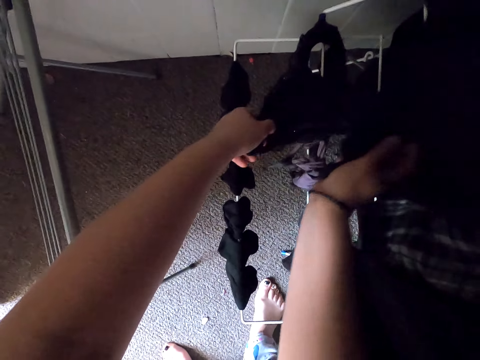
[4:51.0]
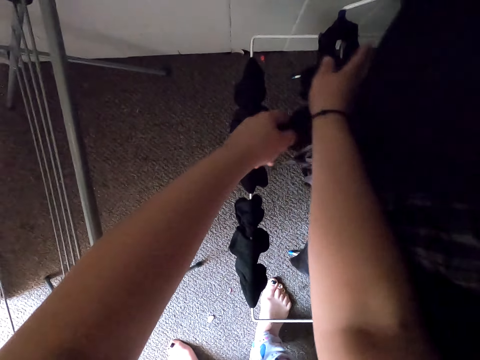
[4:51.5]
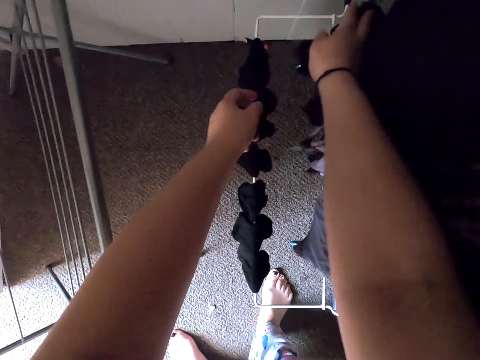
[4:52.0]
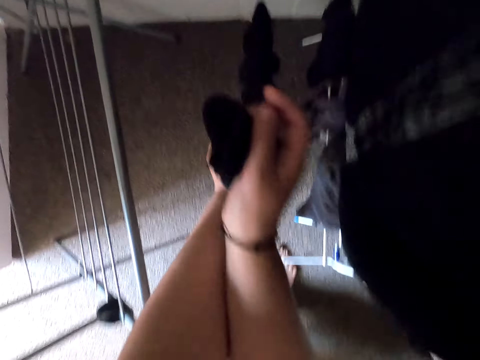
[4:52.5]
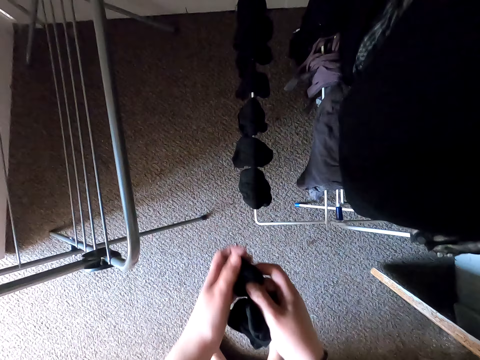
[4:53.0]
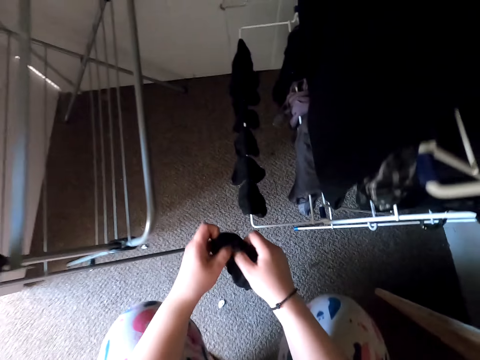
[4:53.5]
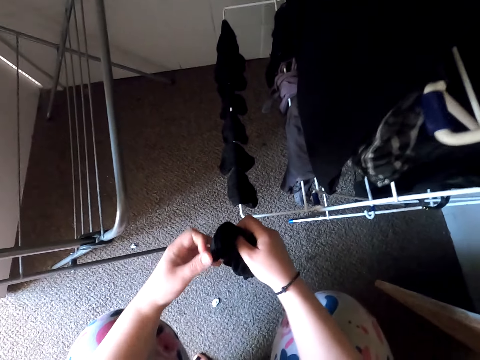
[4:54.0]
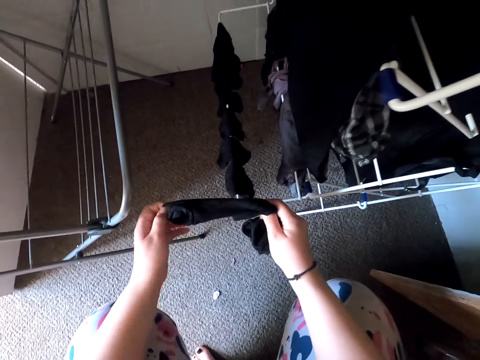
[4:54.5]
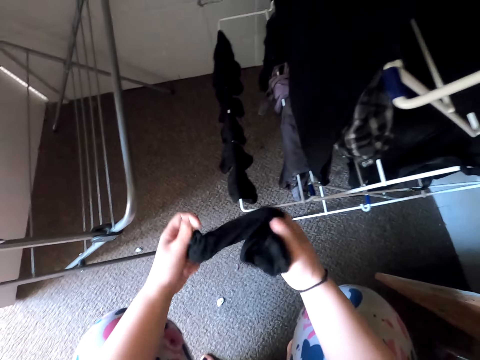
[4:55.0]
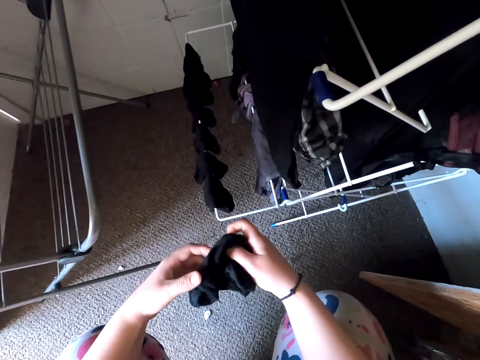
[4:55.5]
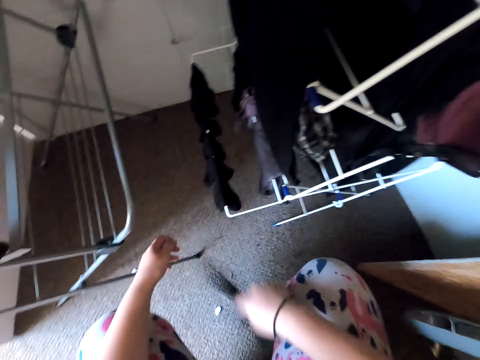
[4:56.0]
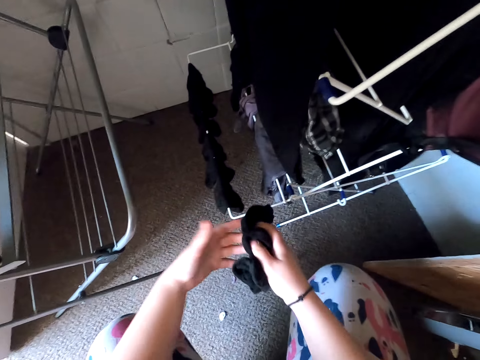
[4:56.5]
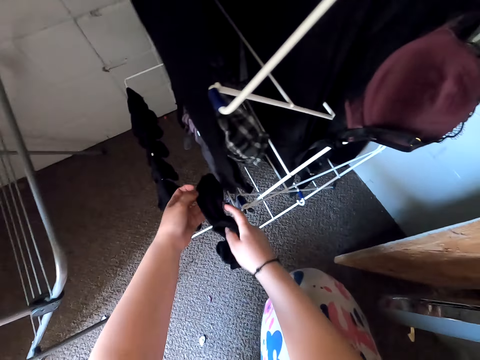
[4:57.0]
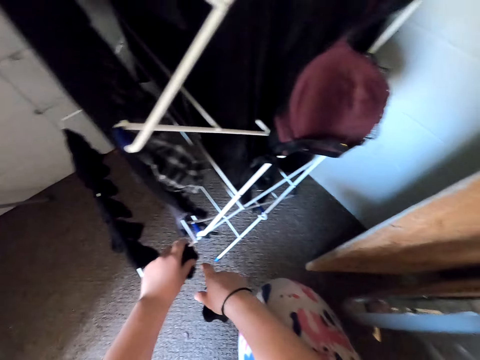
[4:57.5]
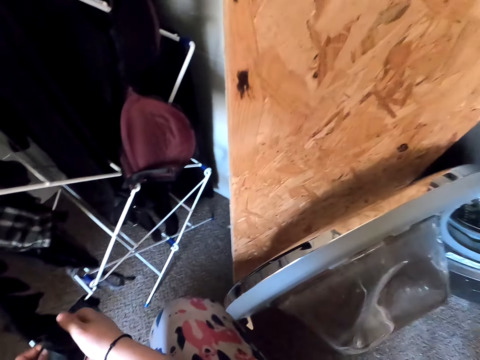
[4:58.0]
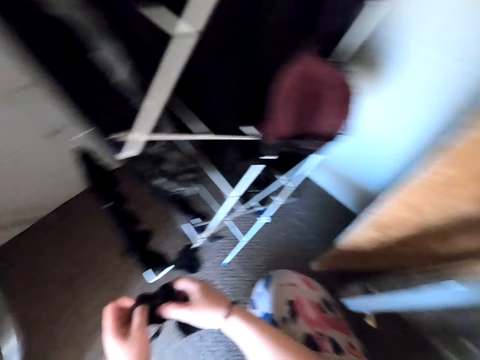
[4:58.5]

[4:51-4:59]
The camera wearer bends down.

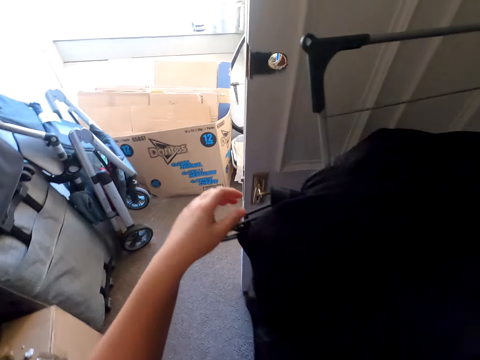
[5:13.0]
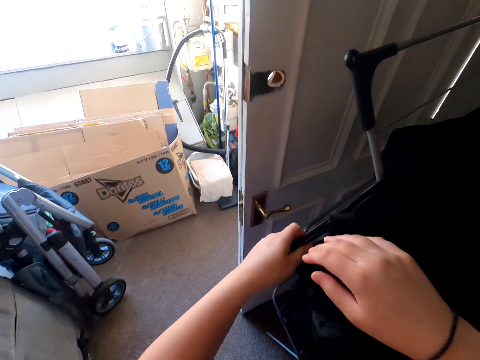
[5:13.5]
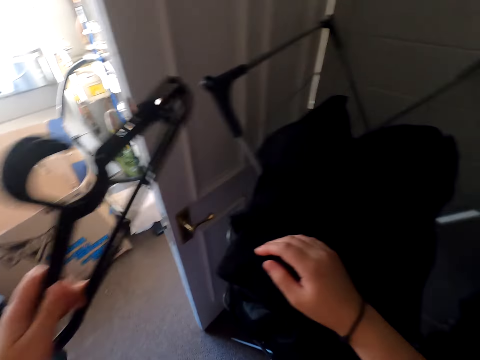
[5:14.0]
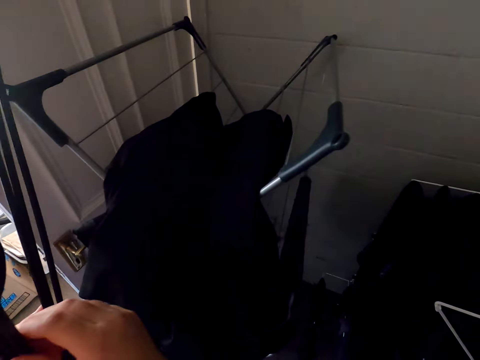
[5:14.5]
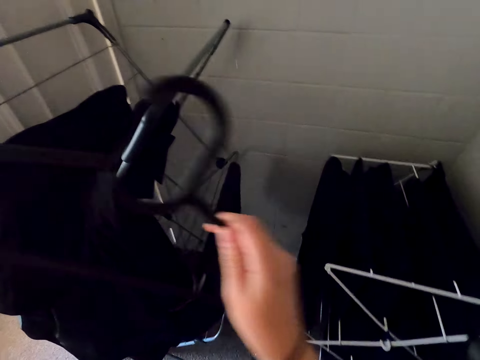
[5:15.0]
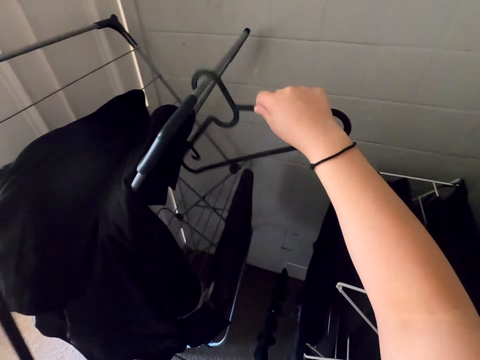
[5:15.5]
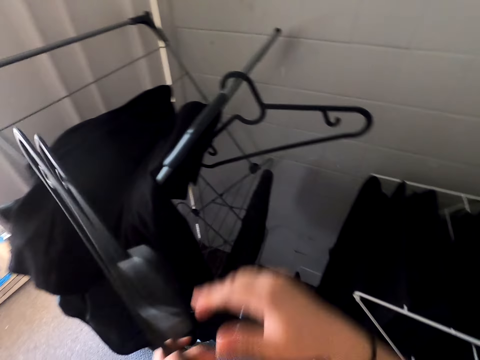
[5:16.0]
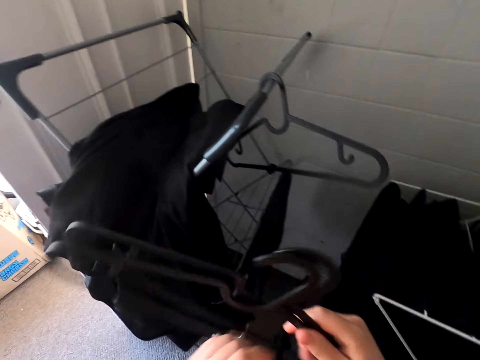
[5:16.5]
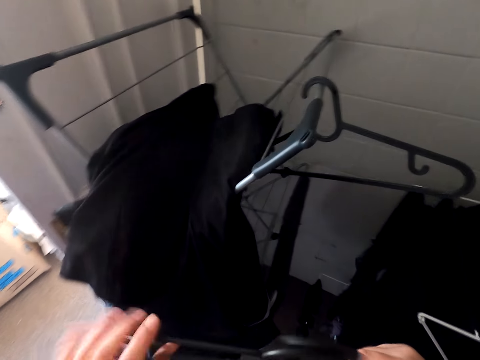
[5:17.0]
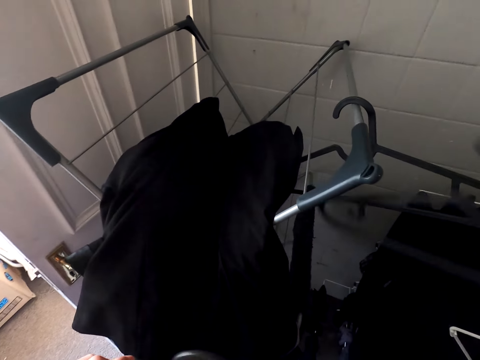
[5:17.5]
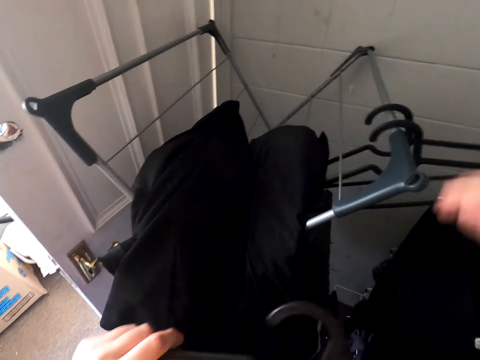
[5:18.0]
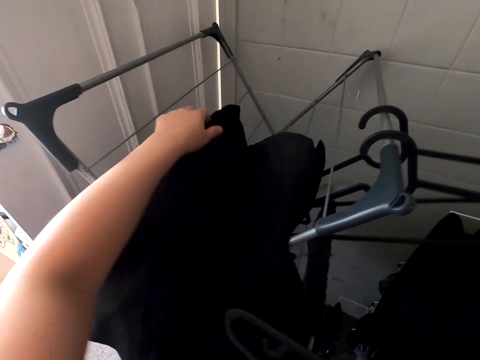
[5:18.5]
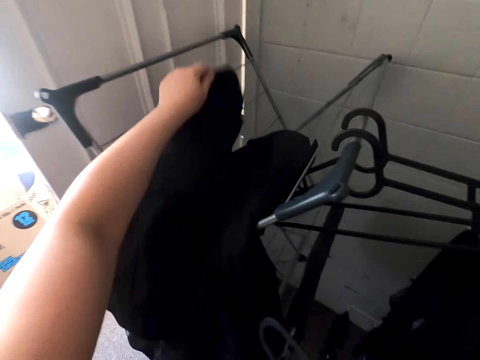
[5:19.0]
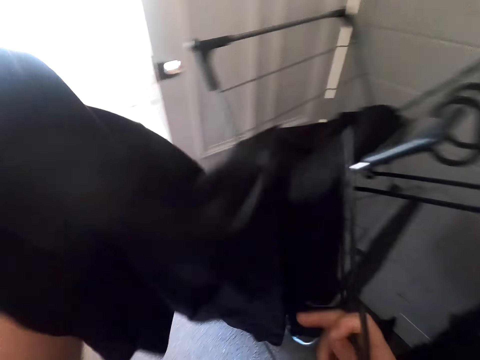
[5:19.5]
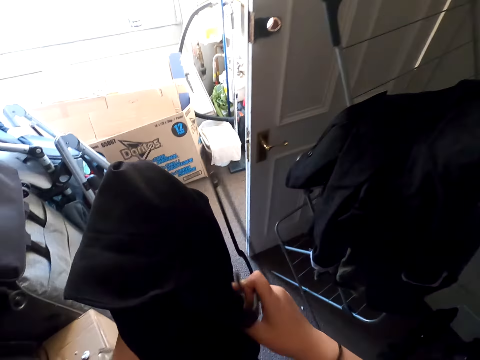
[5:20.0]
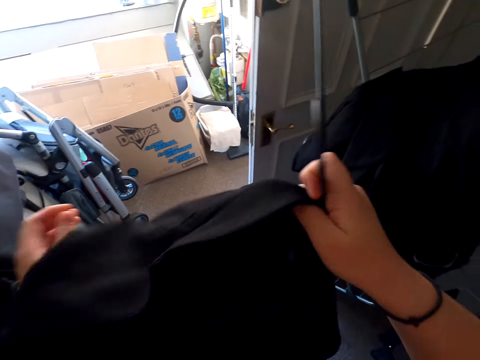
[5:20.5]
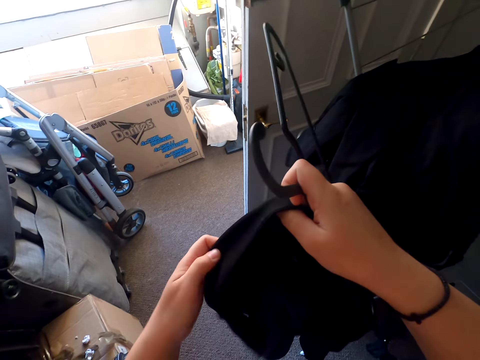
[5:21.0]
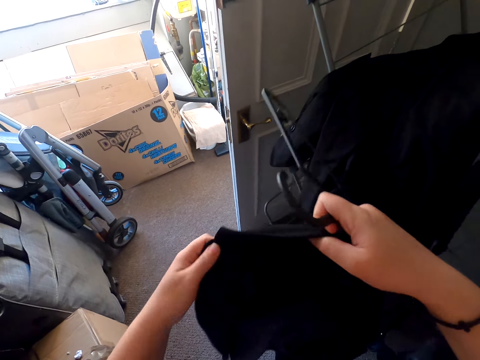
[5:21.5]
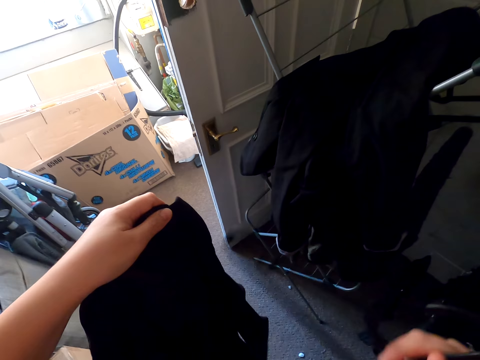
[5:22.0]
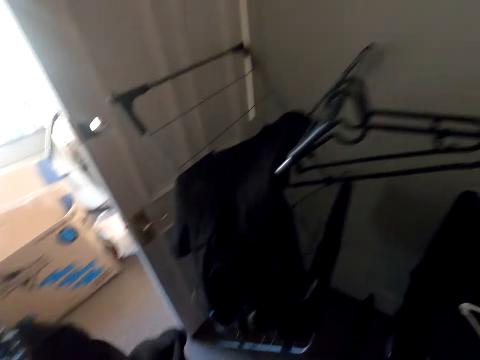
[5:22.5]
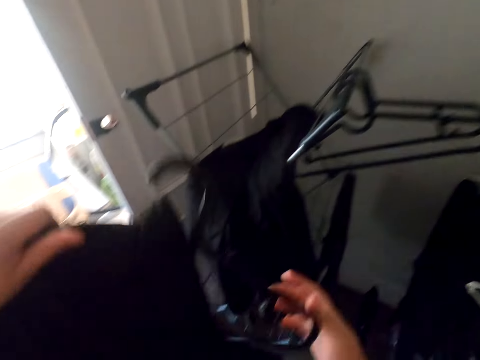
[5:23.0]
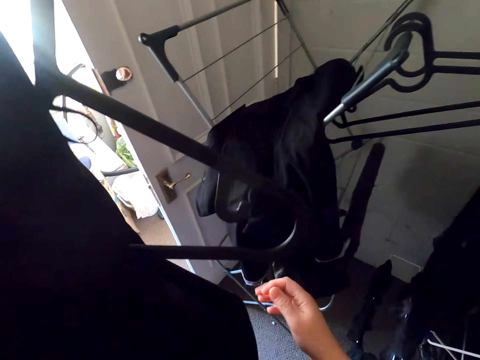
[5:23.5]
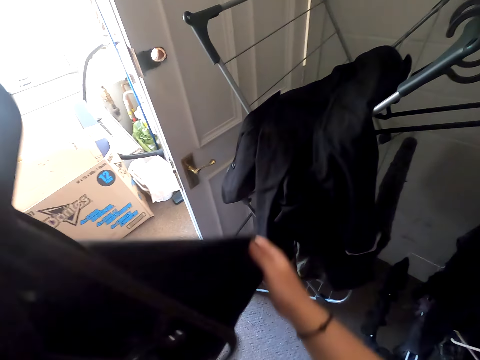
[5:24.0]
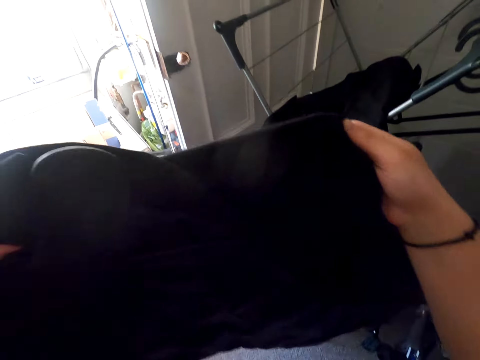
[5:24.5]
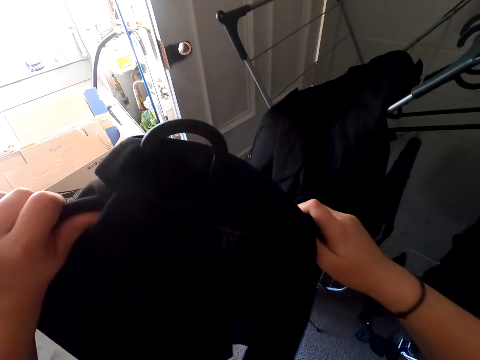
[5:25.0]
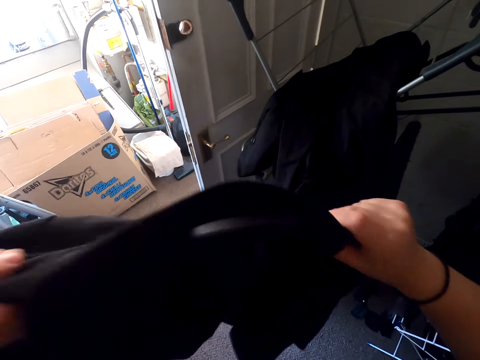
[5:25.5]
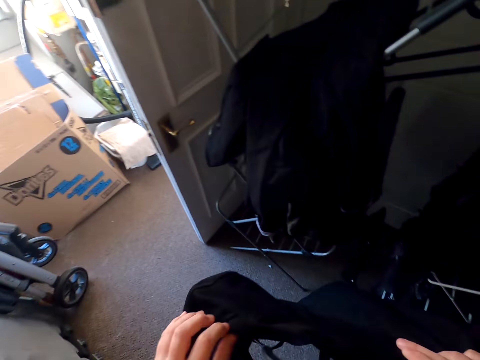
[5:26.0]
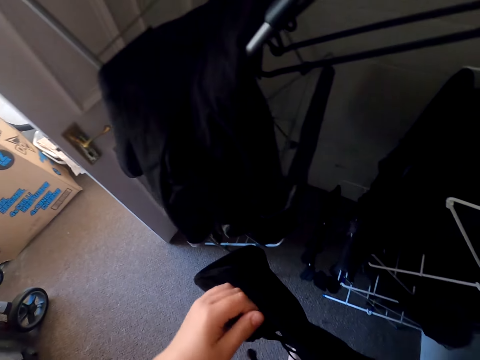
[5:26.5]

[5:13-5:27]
The camera wearer picks up hangers. They put the hangers on the drying rack. They pick up a coat. They put the coat on the hanger.

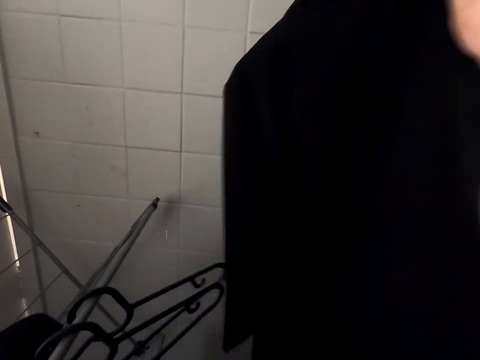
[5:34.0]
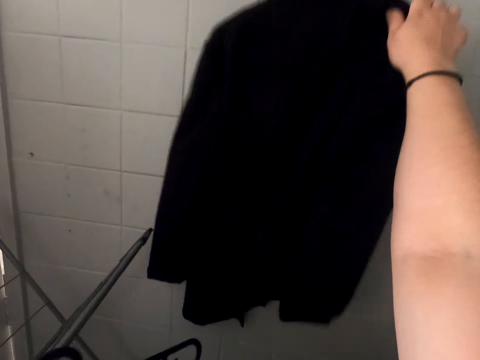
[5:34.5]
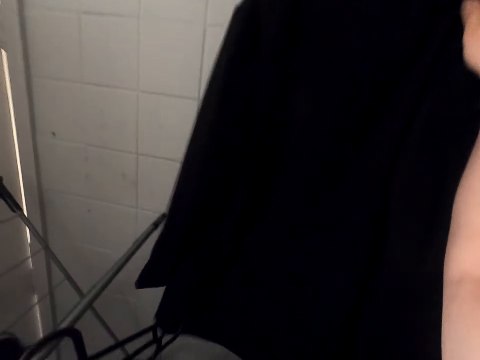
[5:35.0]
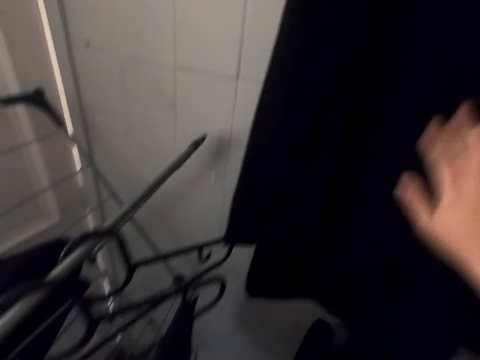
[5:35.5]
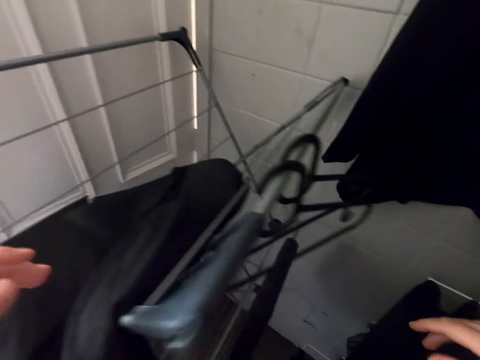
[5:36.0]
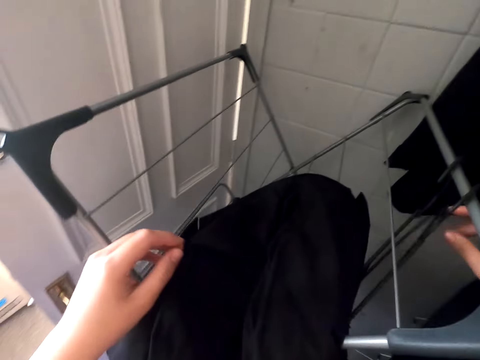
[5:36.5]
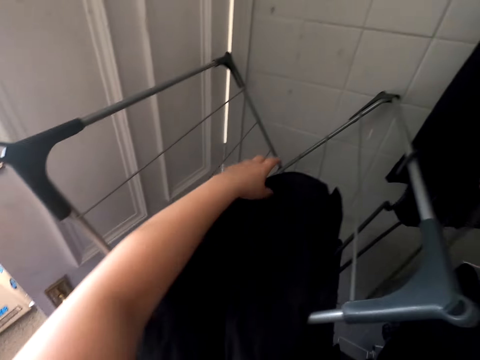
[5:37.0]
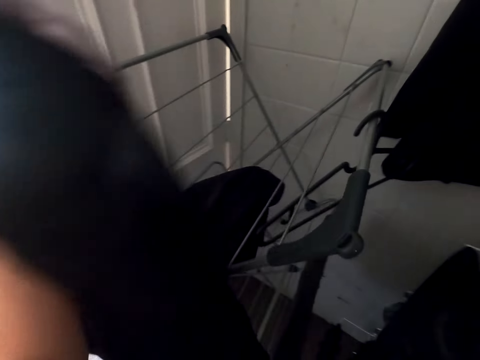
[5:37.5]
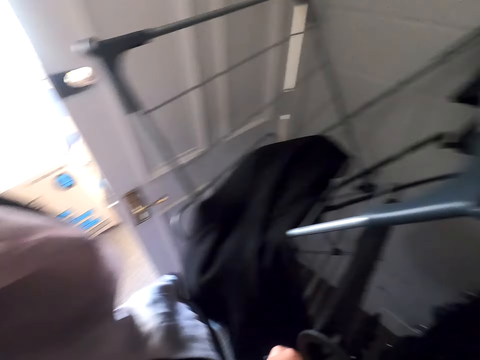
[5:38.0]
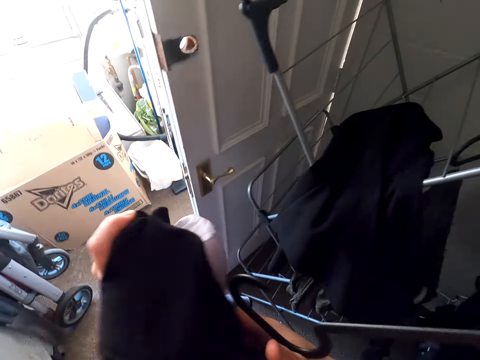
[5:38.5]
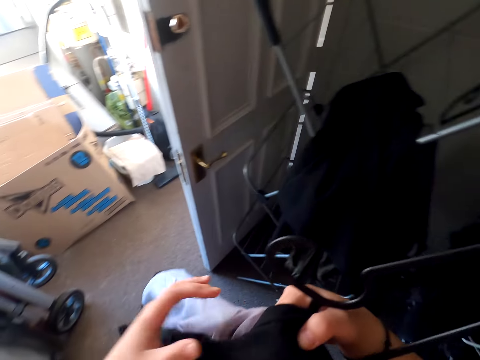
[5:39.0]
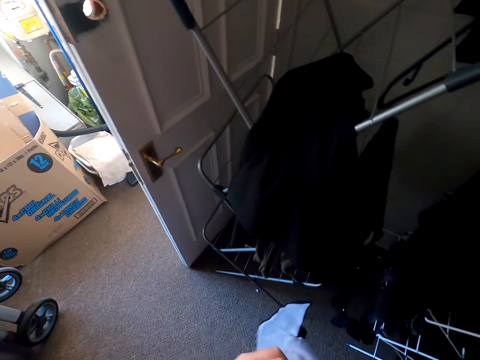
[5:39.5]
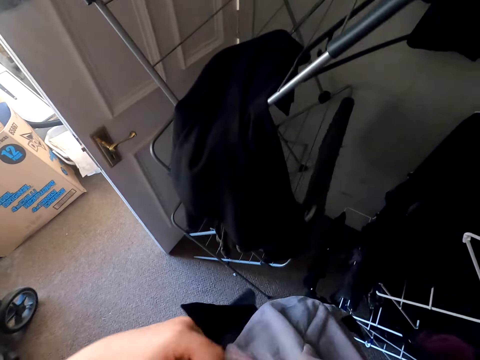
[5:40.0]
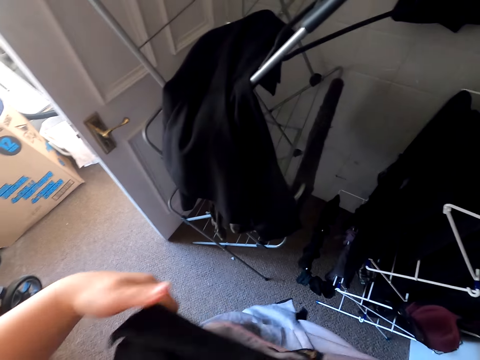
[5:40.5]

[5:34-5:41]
The camera wearer hangs the coat on the wall. They pick up a hanger. They pick up a coat.
